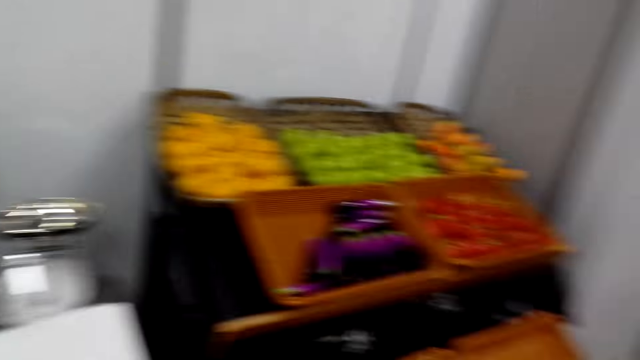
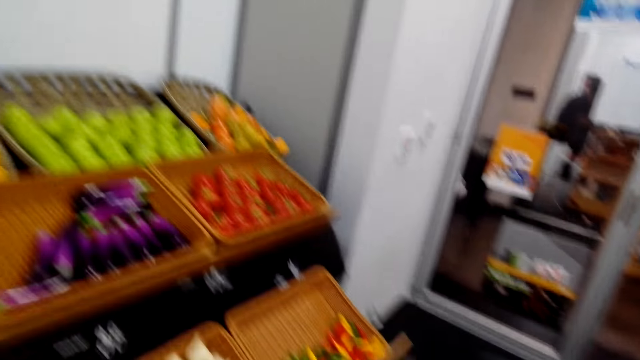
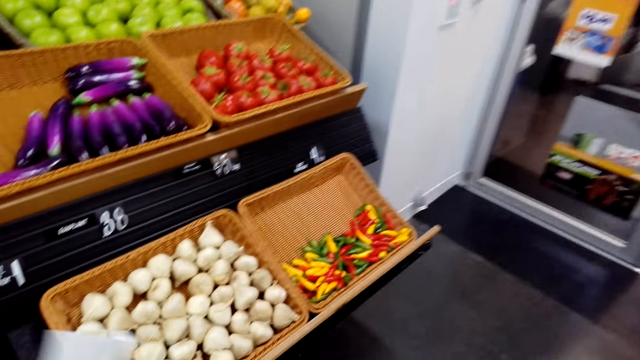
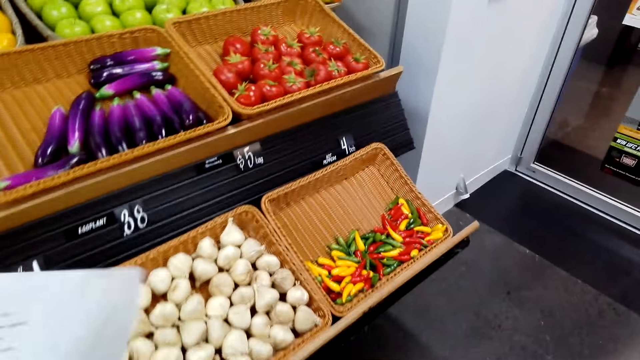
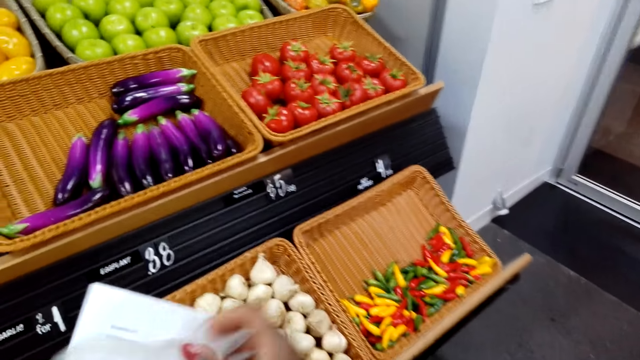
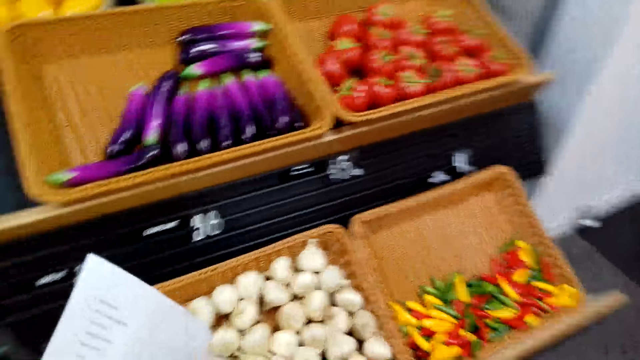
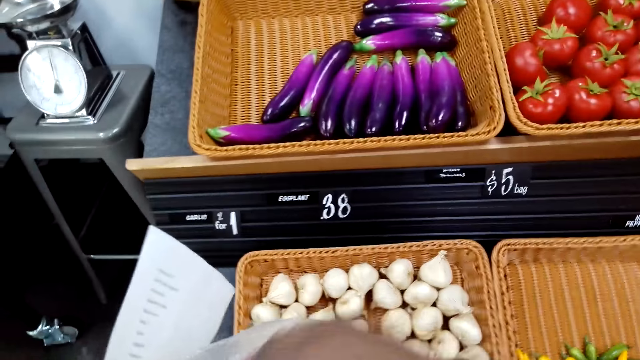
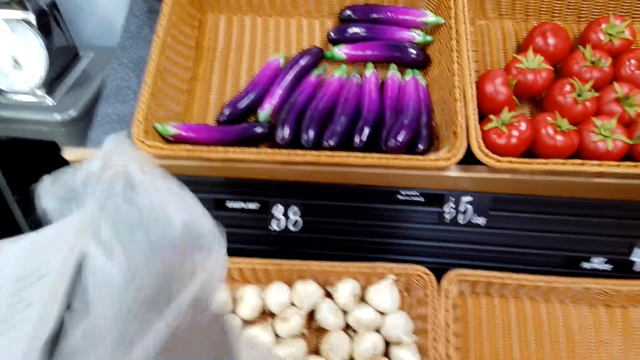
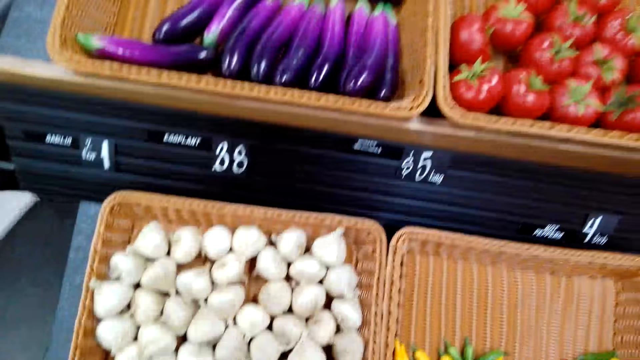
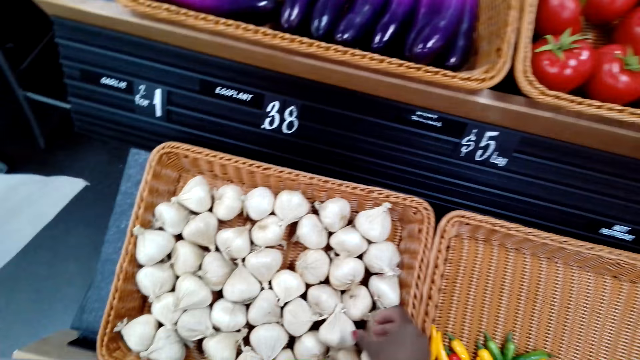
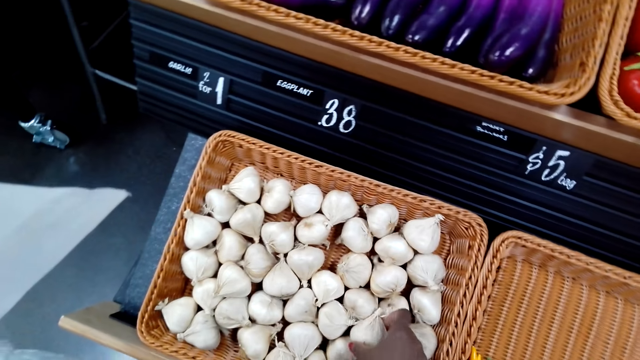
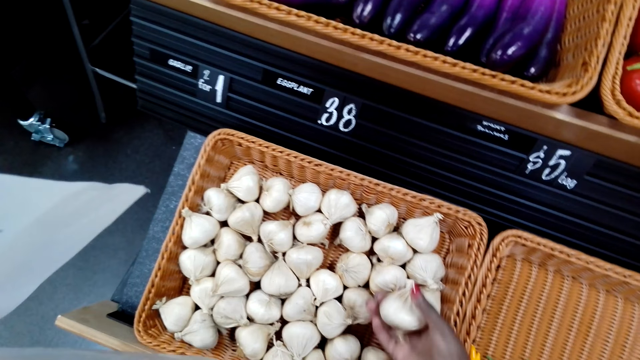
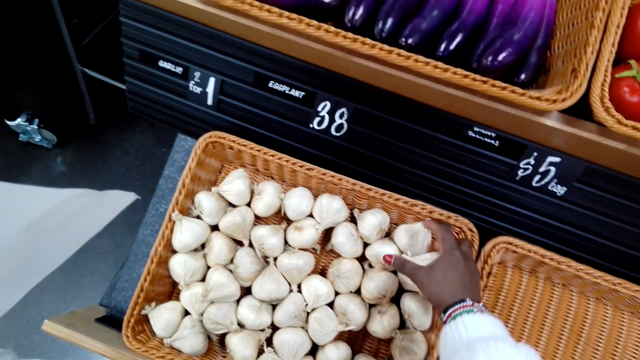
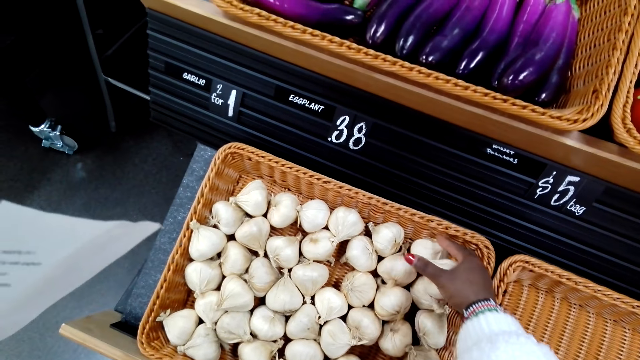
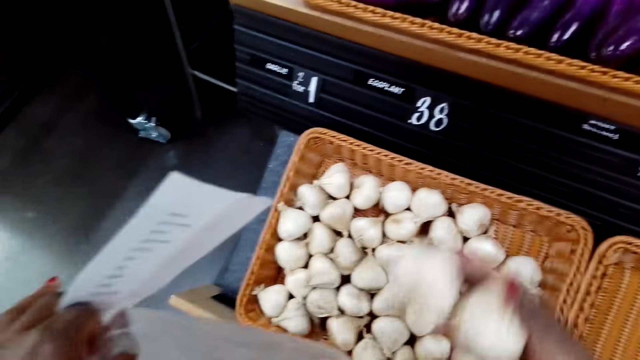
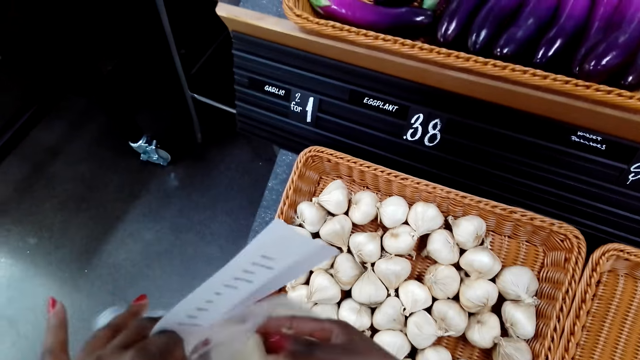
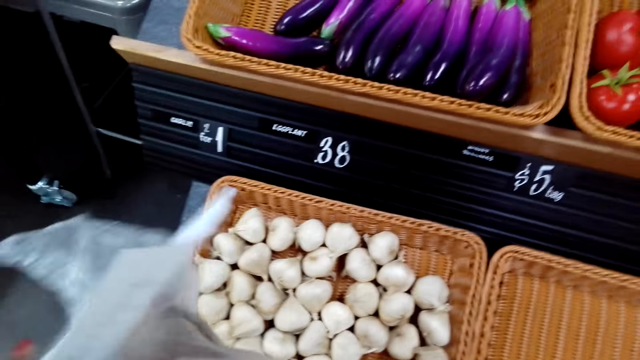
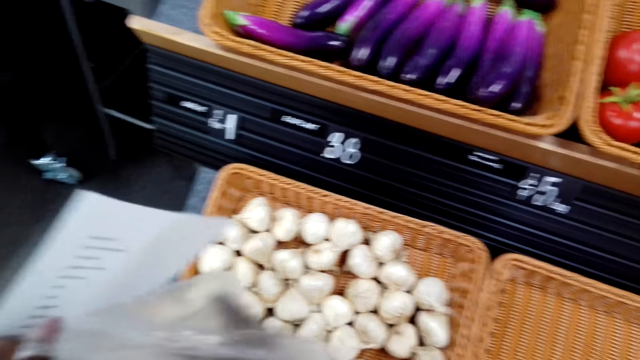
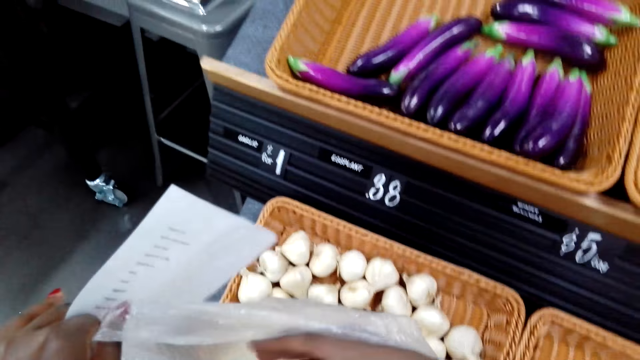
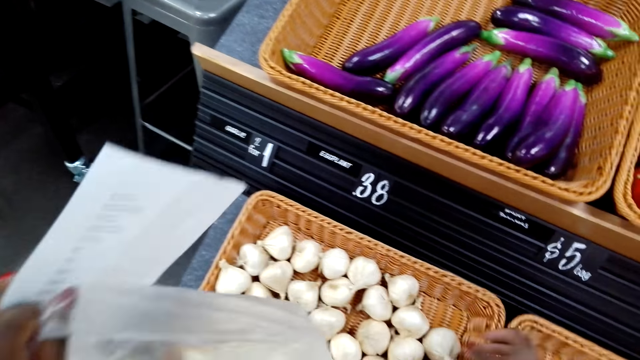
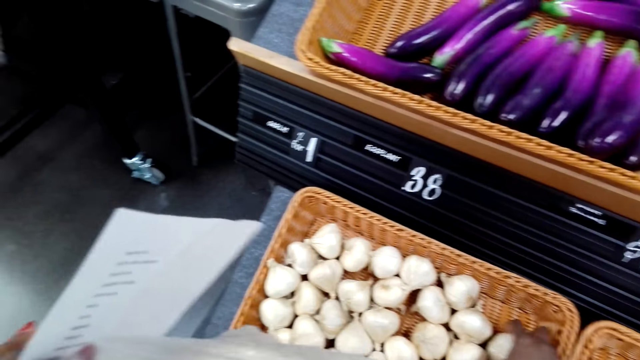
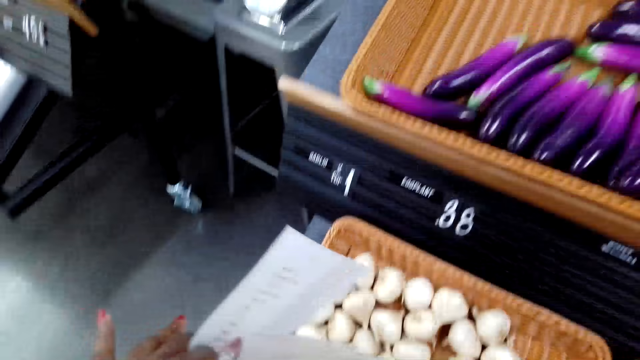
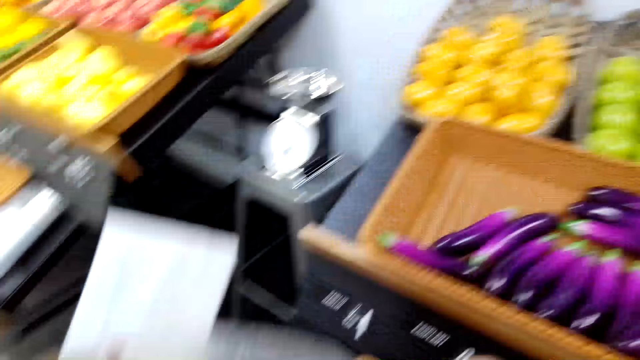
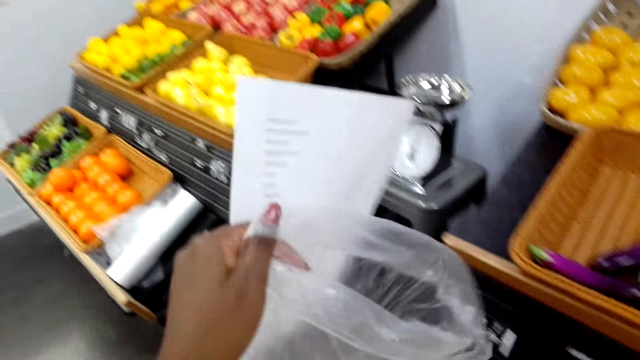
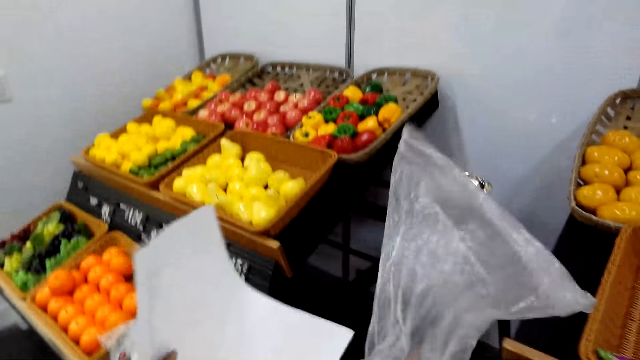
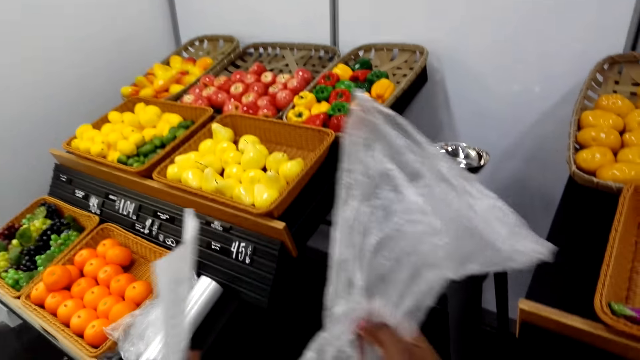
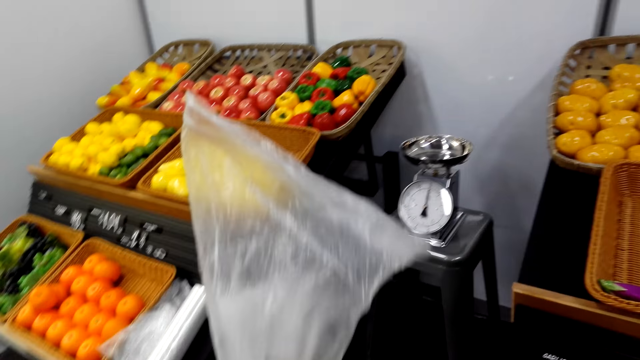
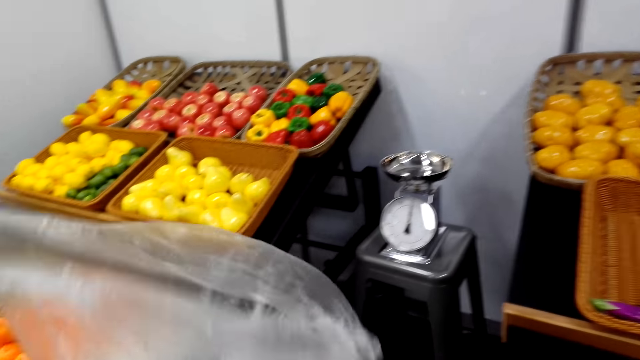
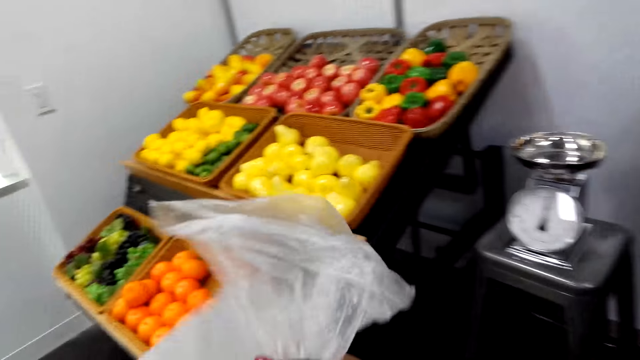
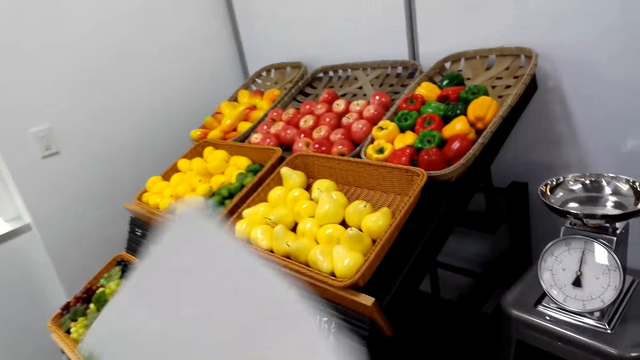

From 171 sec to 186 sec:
The camera wearer looks around the vegetables. They adjust the plastic bag. They open the plastic bag. They pick garlic. They pick garlic again. They put the garlics in the plastic bag. They pick a garlic. They put the garlic in the plastic bag. They adjust the plastic bag. They fold the plastic bag.

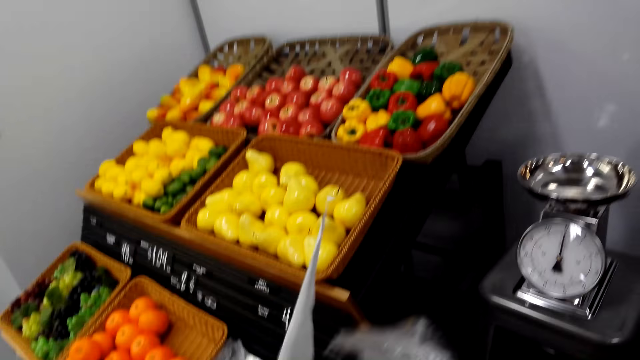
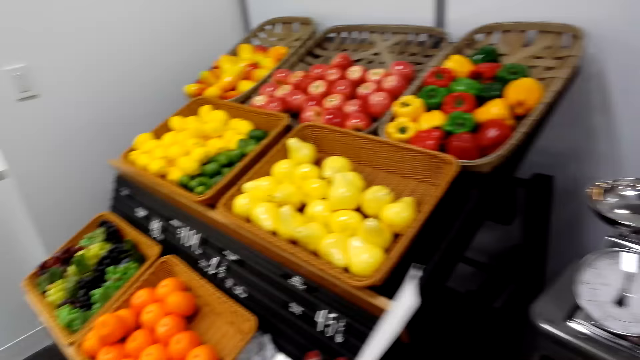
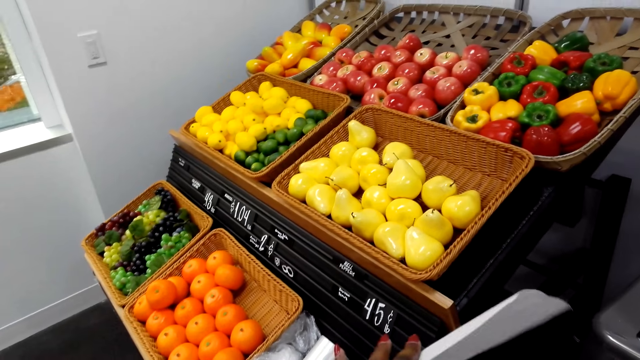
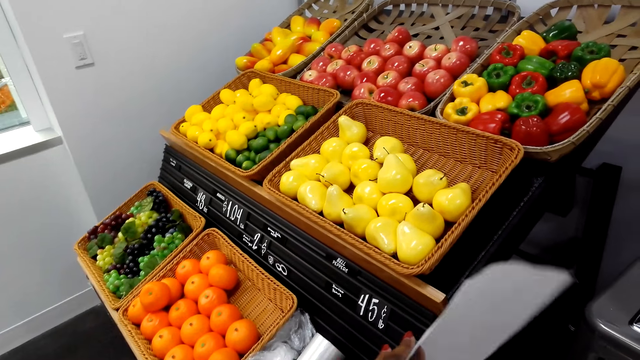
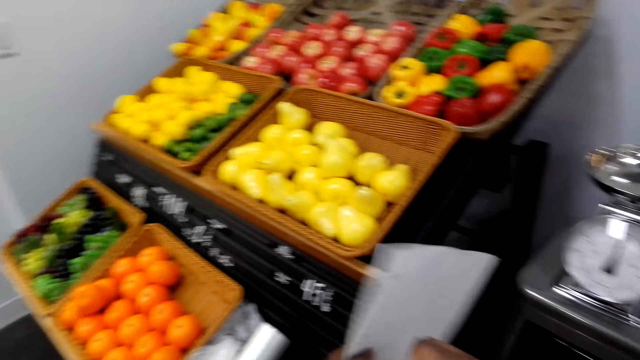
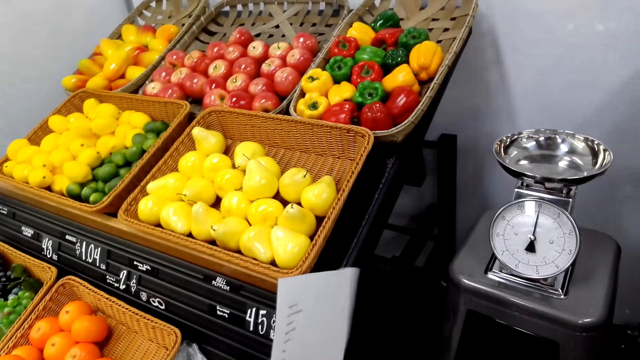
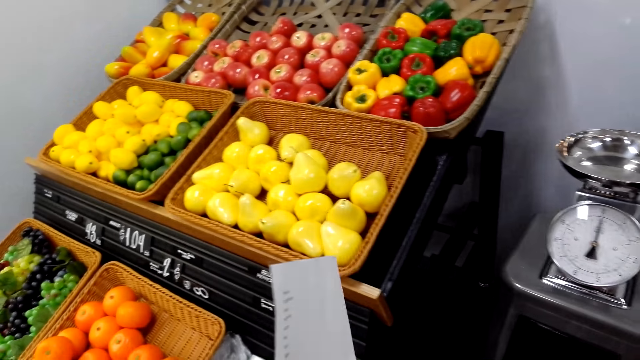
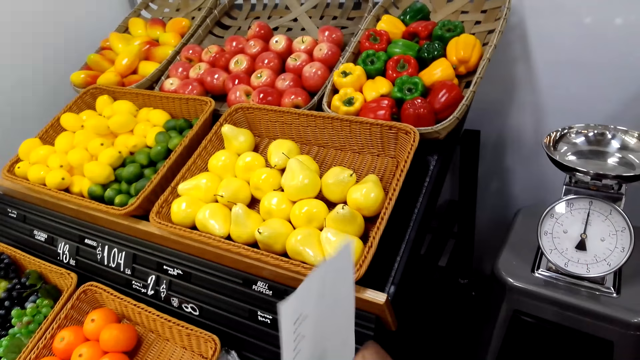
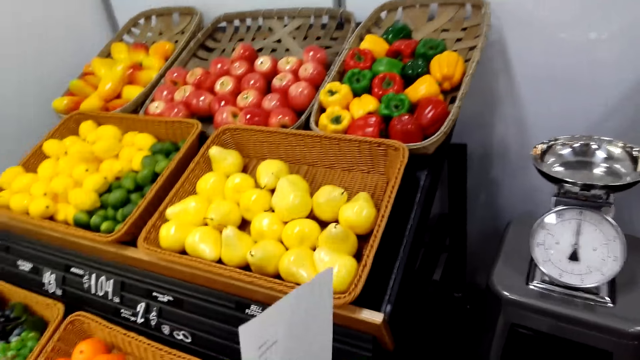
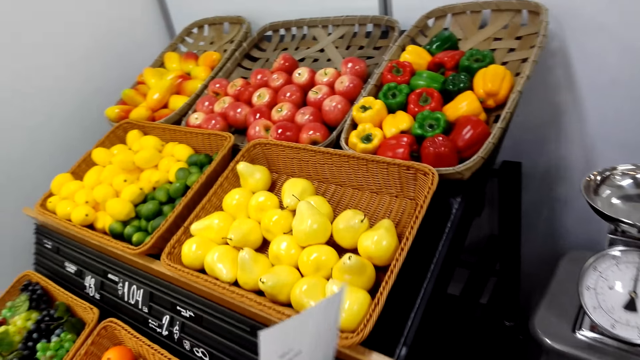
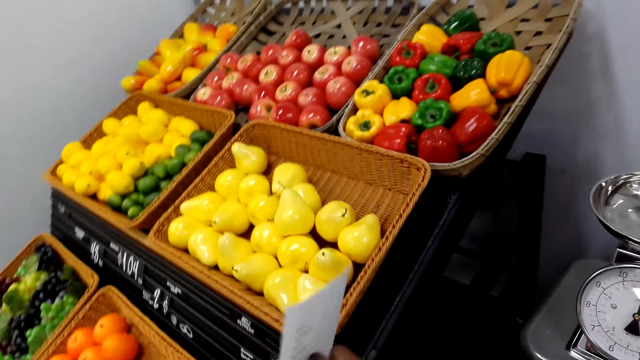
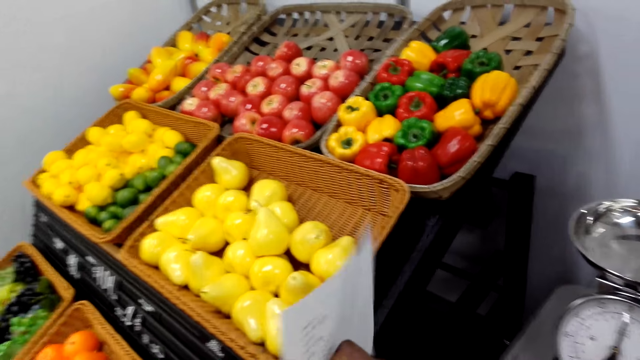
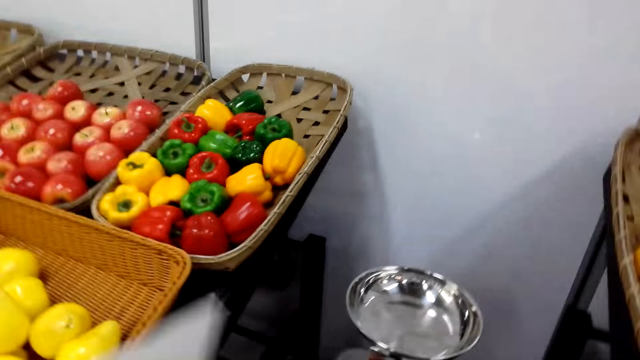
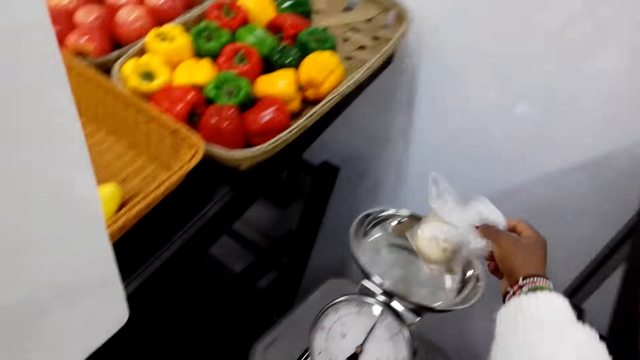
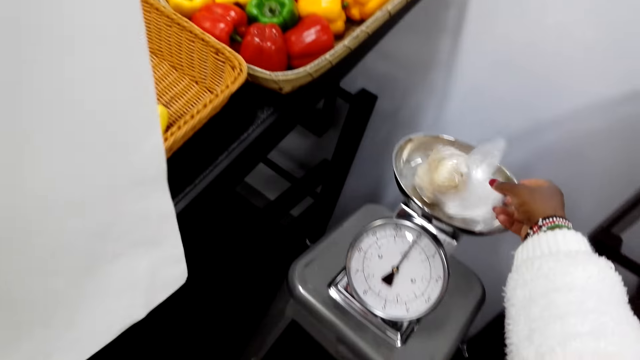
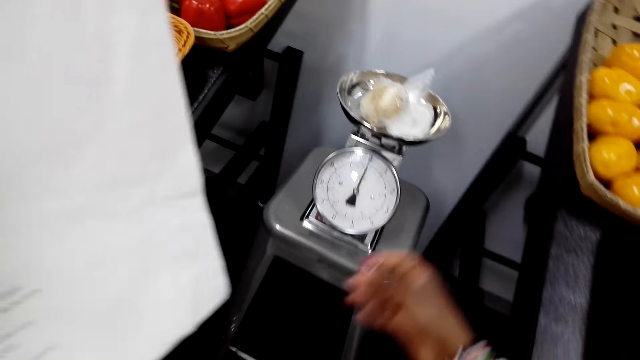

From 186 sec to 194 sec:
The camera wearer puts the polythene bag on the weighing machine. They weigh the garlics on the weigh scale.
